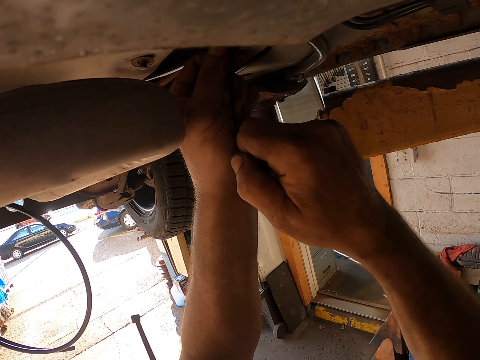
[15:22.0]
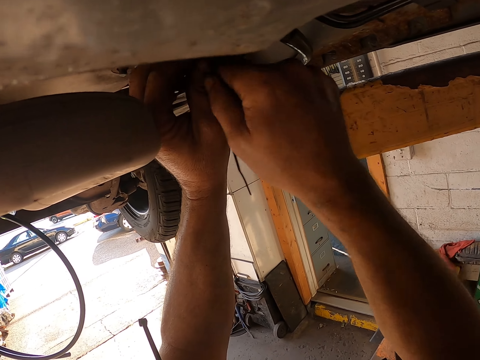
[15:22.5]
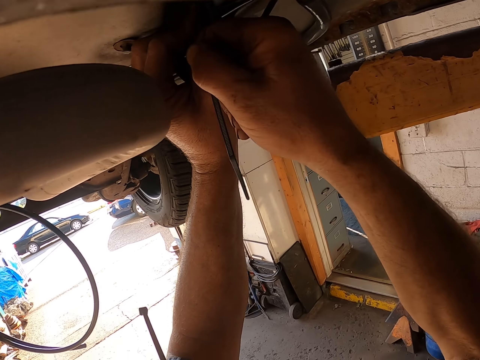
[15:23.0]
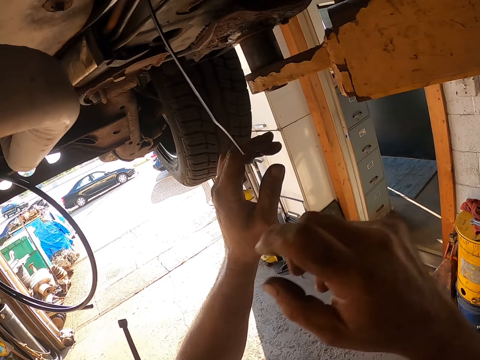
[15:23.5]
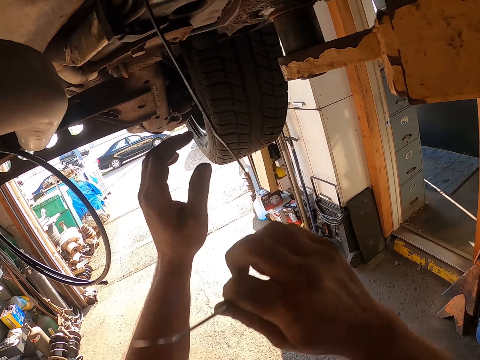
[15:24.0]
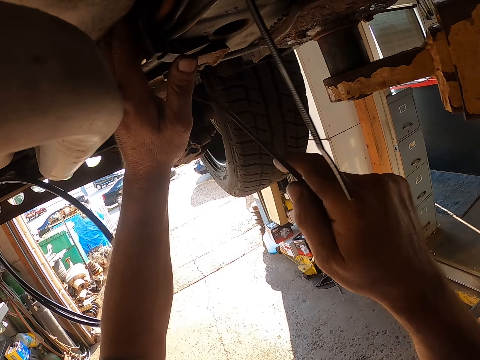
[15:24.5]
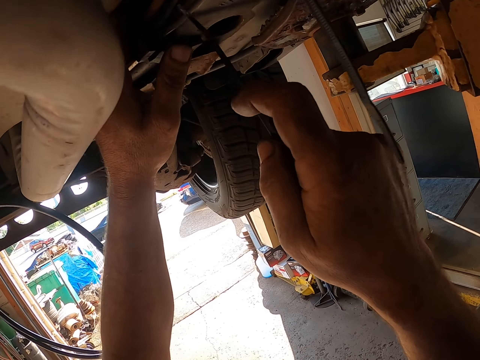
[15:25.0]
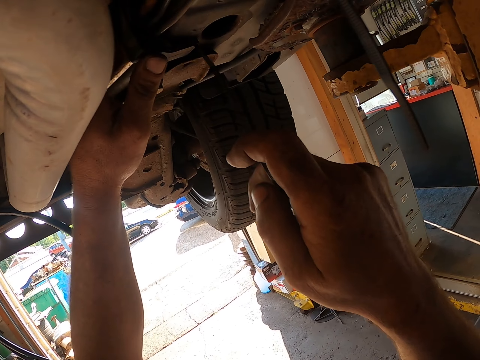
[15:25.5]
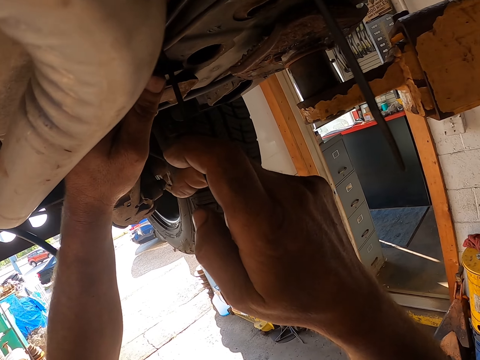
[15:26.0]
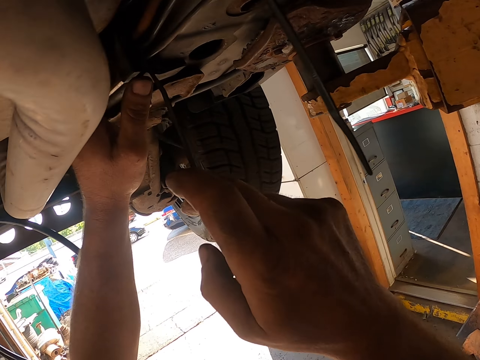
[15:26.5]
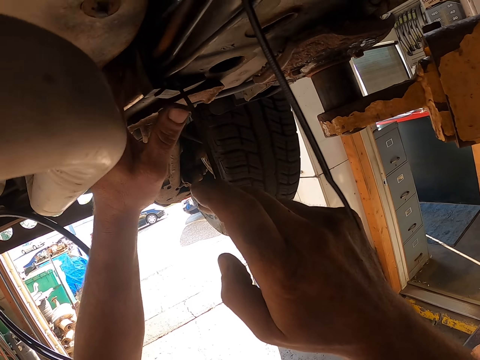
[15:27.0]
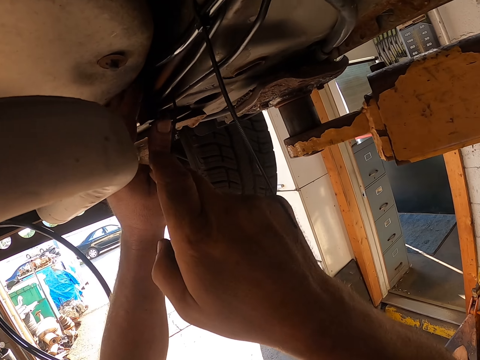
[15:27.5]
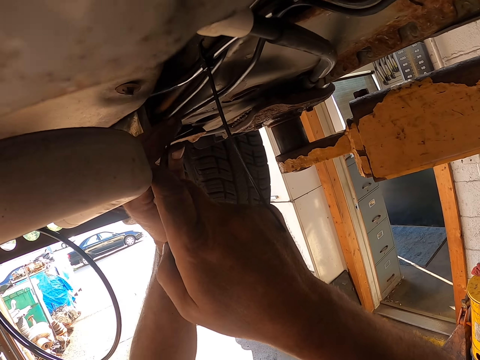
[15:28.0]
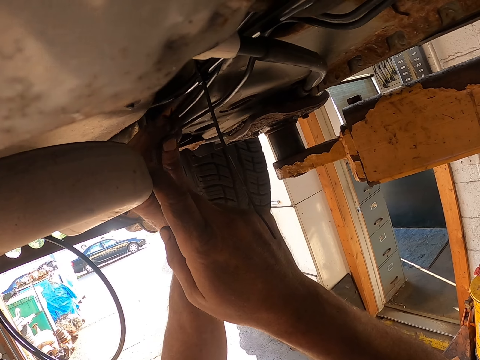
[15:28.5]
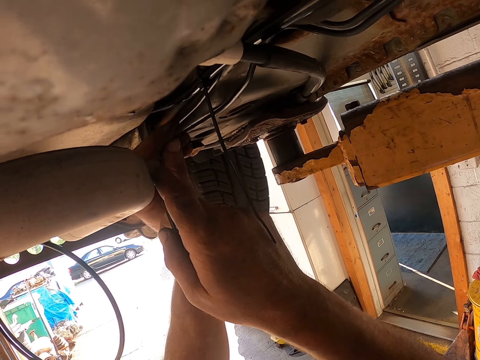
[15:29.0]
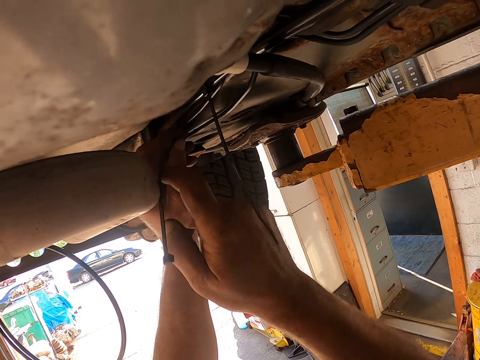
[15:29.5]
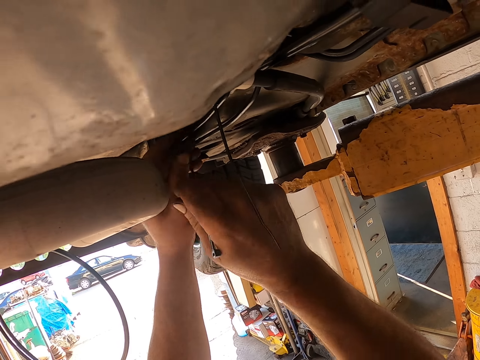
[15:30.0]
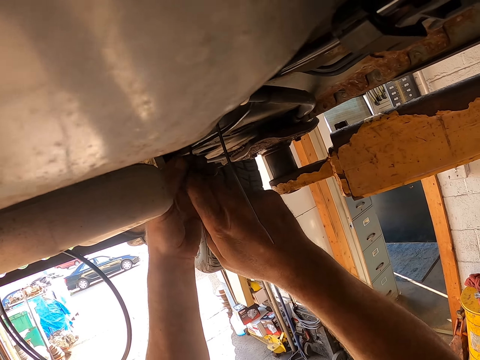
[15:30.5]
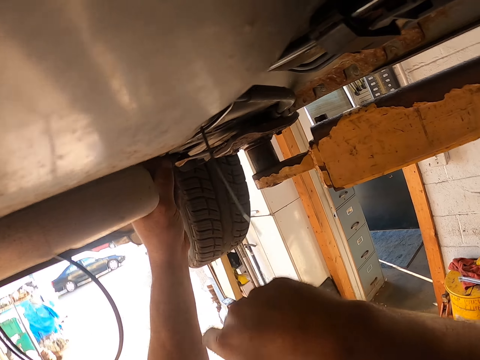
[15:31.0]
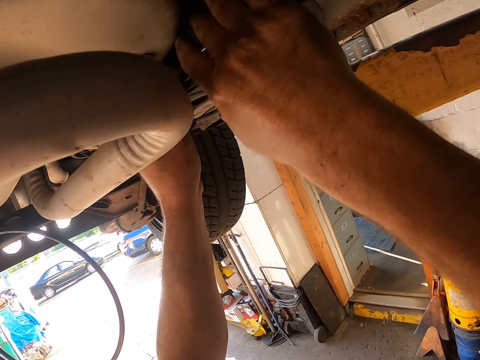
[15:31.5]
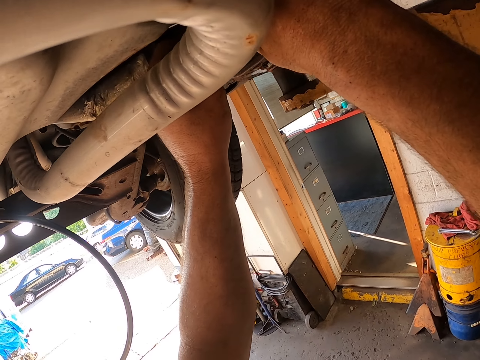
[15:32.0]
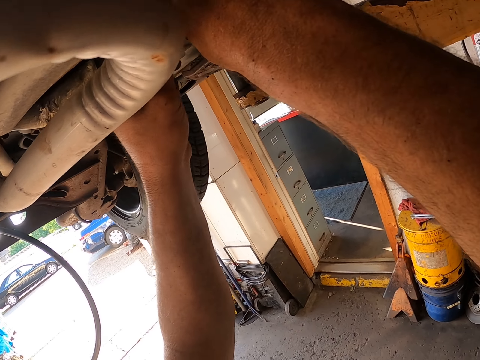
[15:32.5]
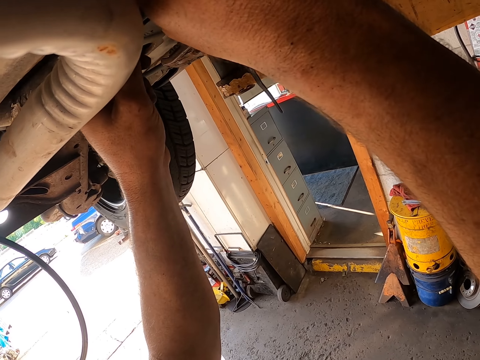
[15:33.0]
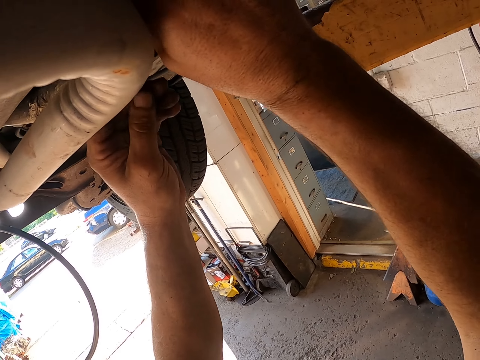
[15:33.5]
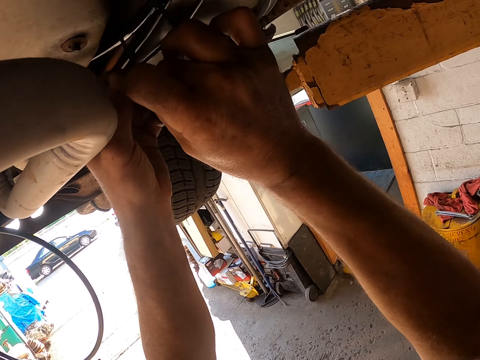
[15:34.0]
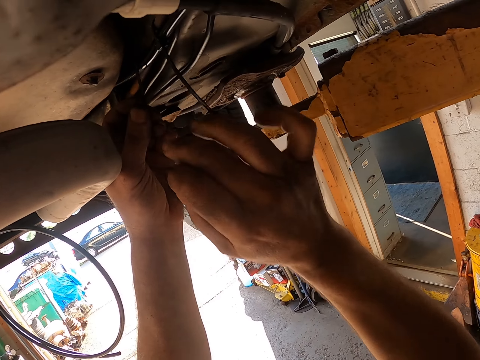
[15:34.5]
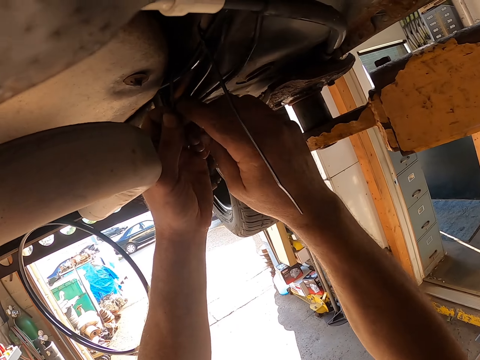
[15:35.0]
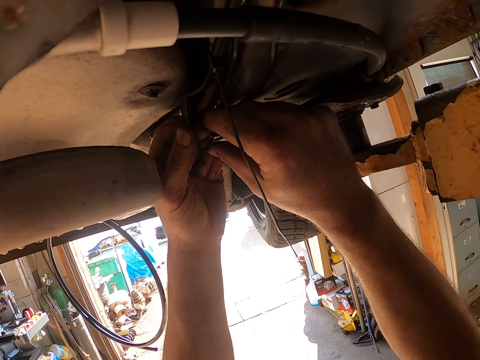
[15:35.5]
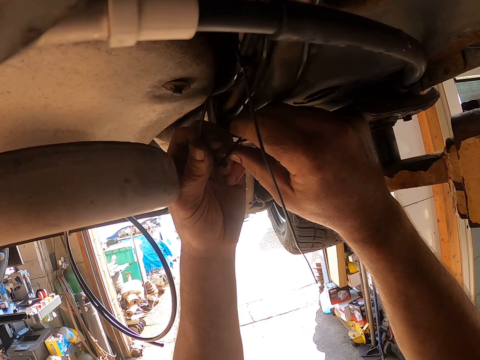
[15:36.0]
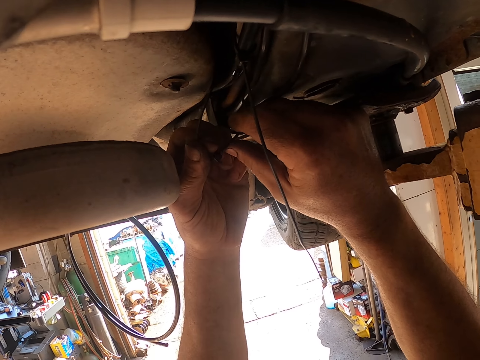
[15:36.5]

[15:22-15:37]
The camera wearer removes a cable tie from his mouth. He holds the cable. He ties the cable. He ties the wire with the cable tie.

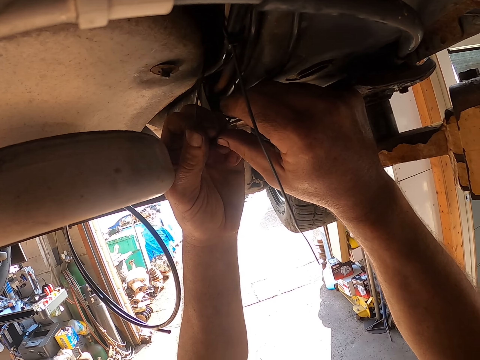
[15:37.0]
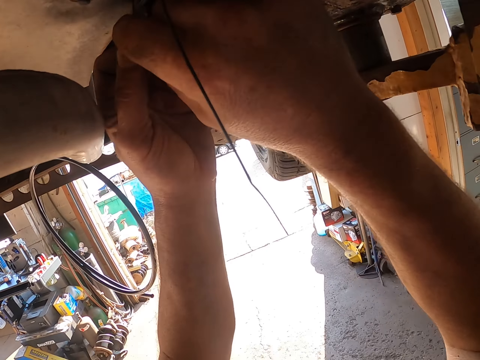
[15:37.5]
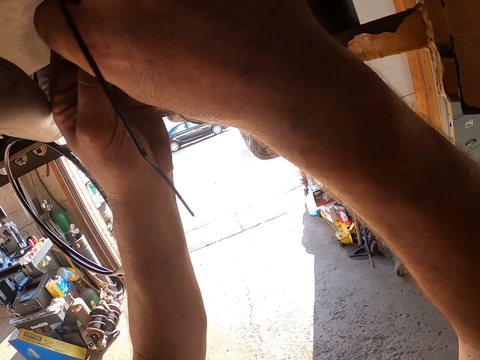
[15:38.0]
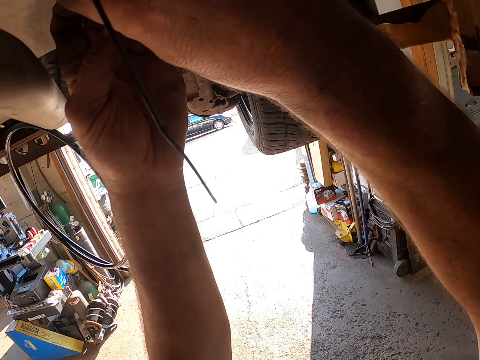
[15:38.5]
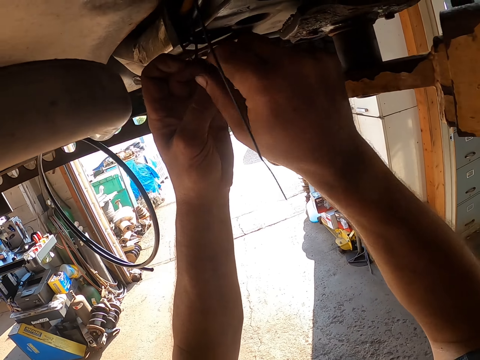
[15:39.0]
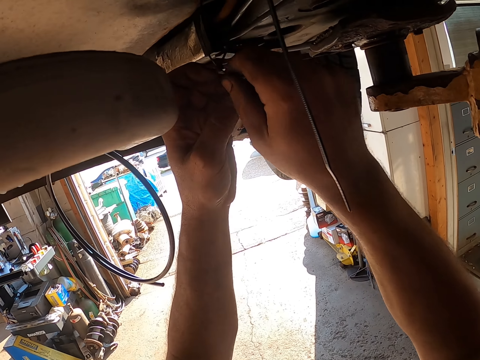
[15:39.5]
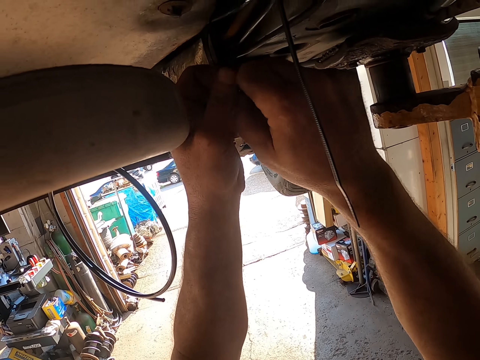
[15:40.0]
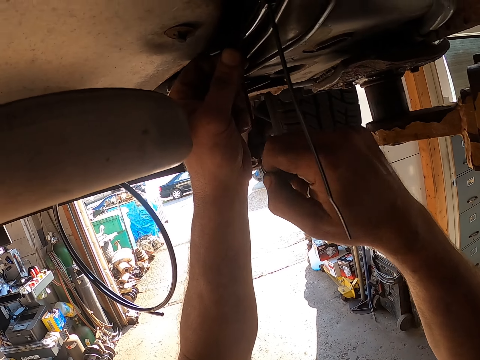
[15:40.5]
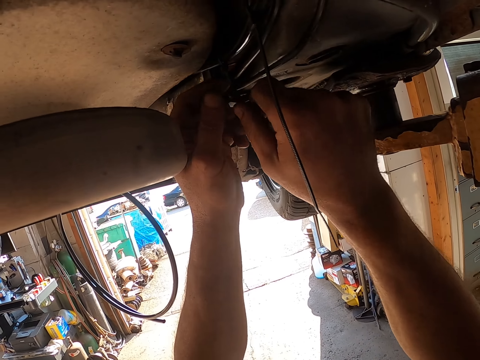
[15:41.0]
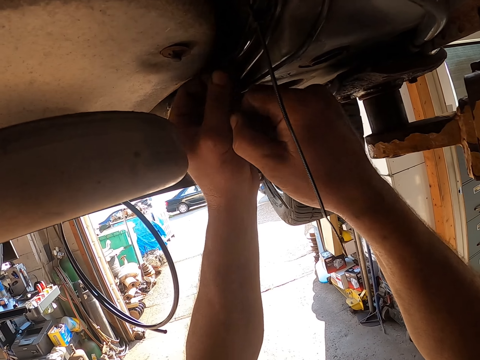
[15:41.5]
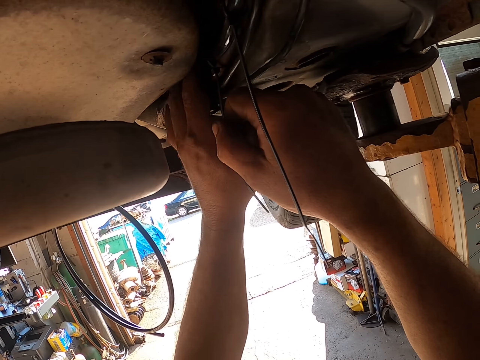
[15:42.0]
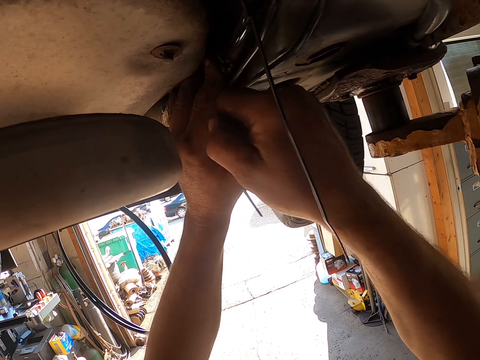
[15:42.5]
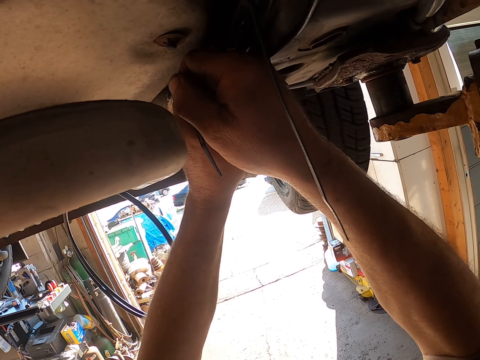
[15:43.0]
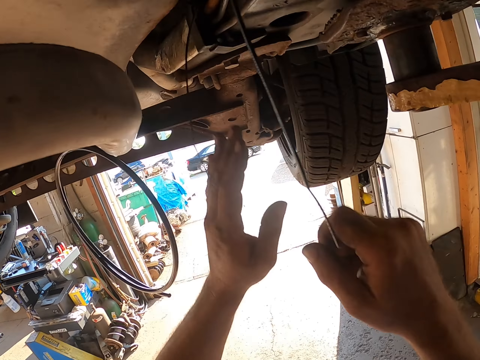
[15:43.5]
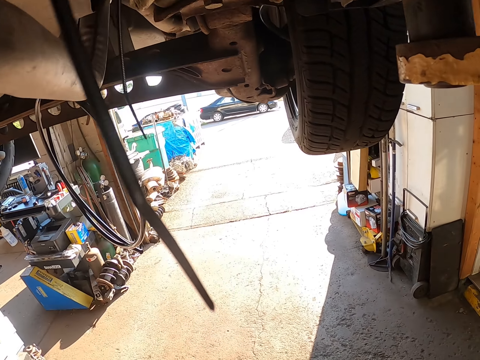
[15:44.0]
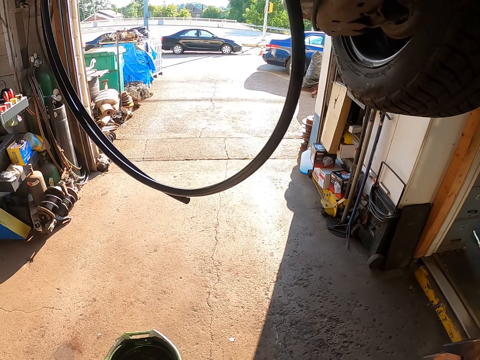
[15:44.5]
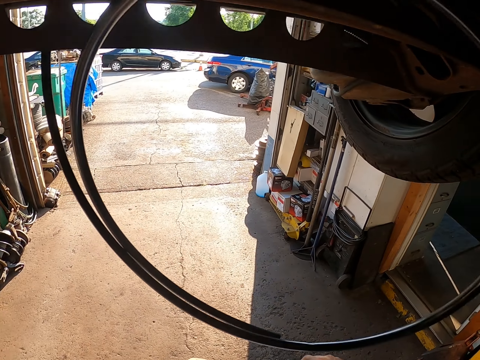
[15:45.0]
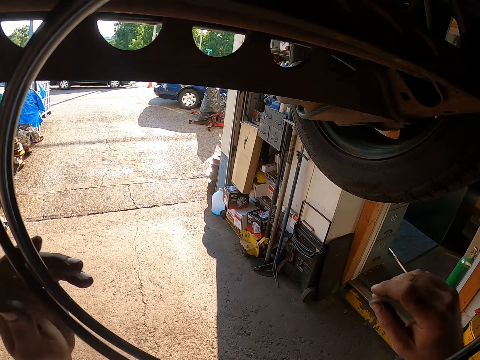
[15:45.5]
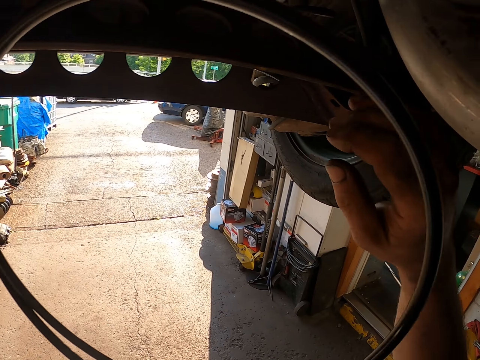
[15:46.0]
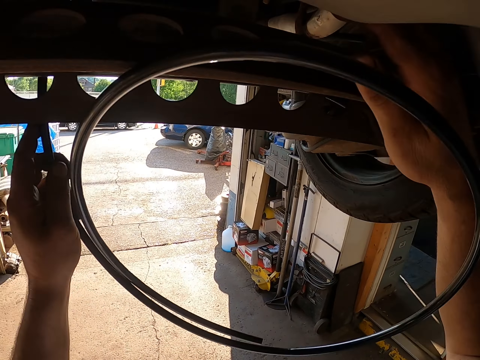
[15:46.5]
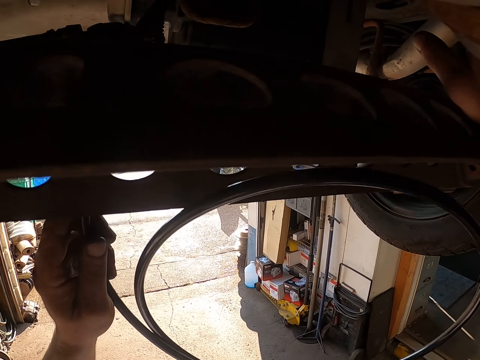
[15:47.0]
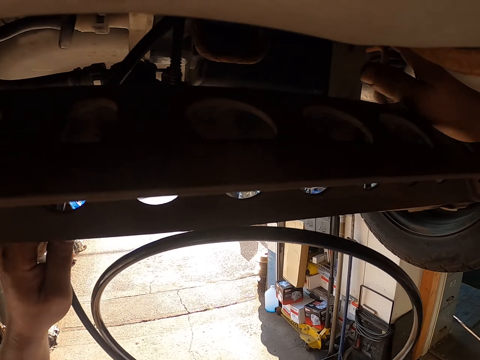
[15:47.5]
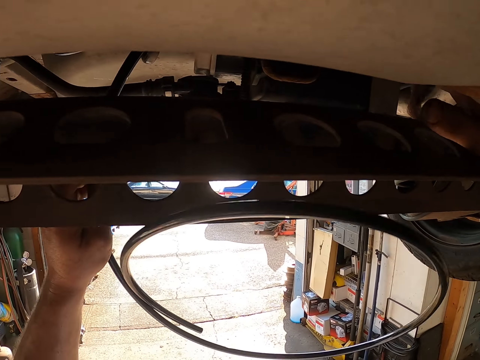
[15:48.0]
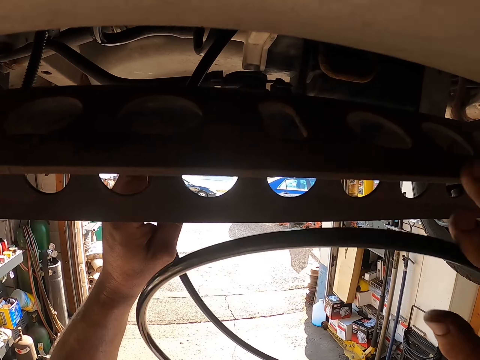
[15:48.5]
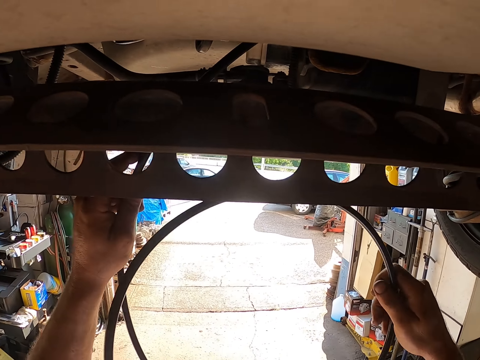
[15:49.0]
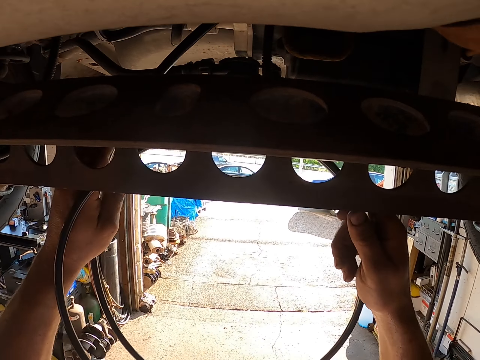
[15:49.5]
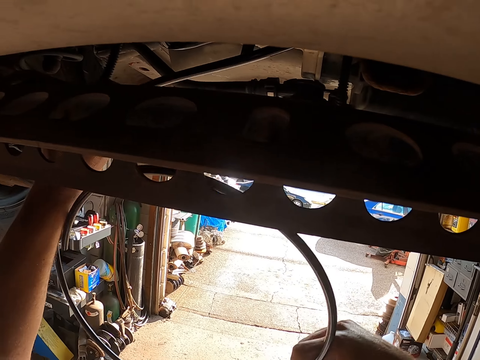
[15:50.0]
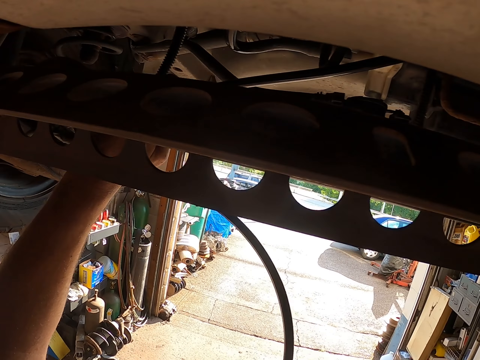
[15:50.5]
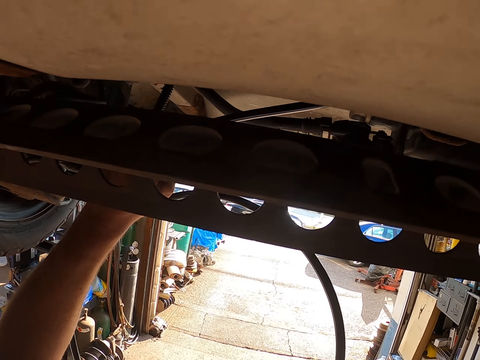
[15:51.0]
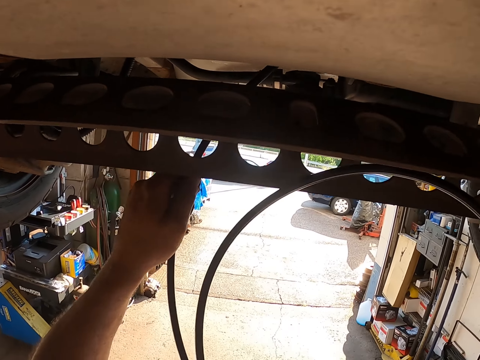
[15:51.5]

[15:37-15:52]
The camera wearer moves their hand away from the lawn mower. They lift the cable. They hold the cable. They pull the cable. They touch the wire under the vehicle. They hold the cable.
